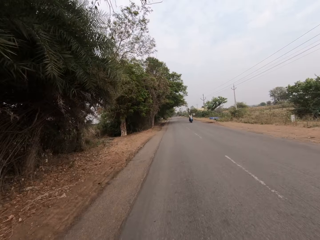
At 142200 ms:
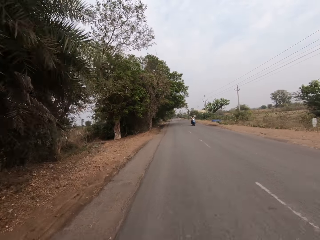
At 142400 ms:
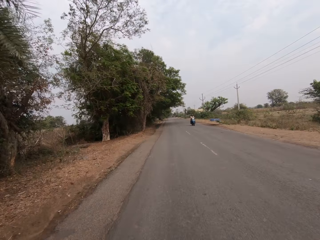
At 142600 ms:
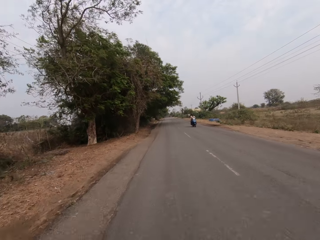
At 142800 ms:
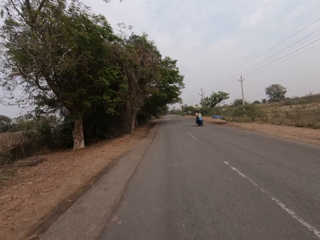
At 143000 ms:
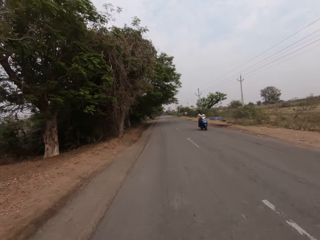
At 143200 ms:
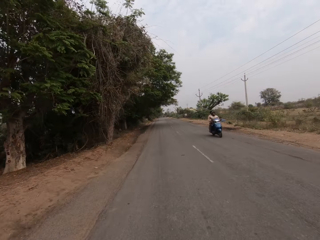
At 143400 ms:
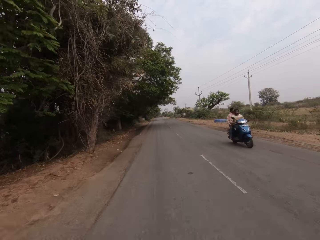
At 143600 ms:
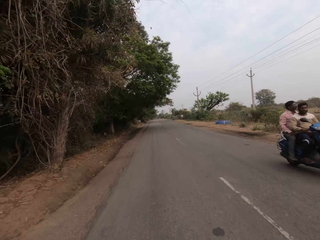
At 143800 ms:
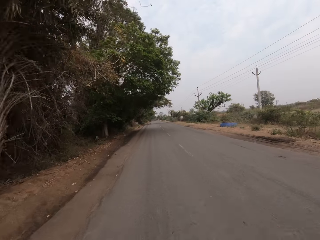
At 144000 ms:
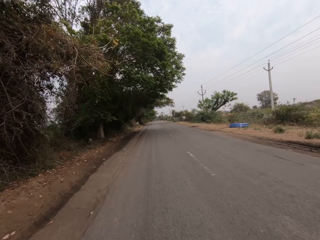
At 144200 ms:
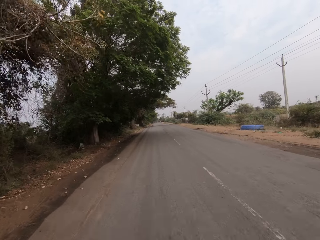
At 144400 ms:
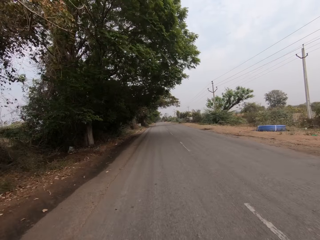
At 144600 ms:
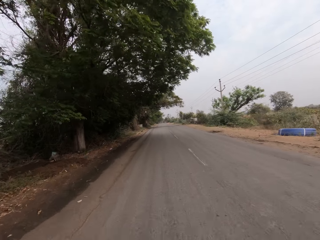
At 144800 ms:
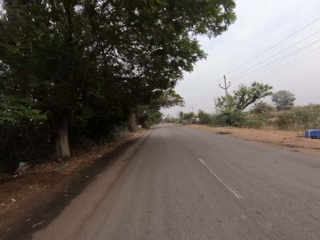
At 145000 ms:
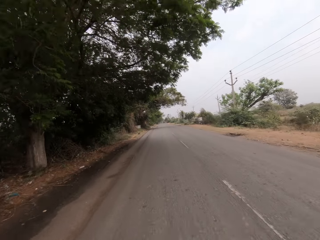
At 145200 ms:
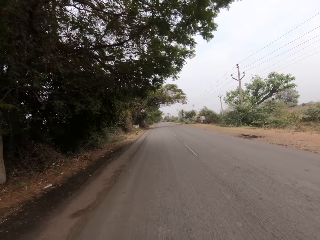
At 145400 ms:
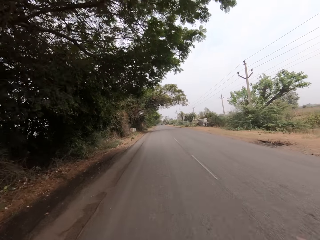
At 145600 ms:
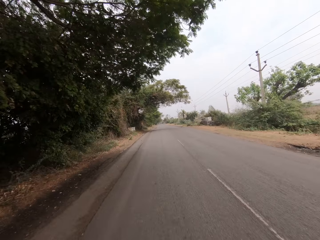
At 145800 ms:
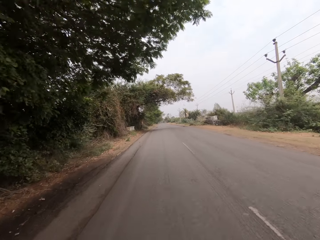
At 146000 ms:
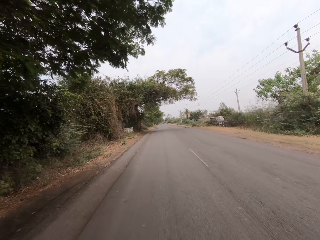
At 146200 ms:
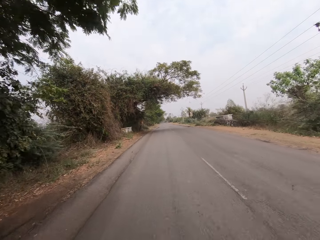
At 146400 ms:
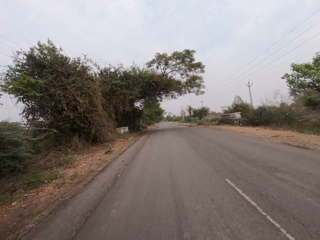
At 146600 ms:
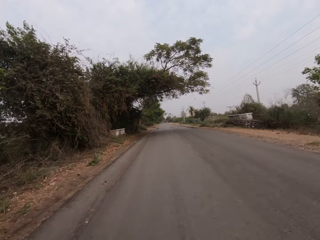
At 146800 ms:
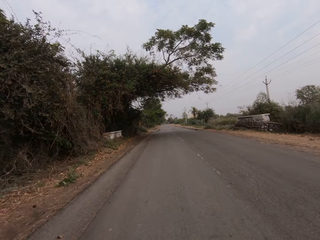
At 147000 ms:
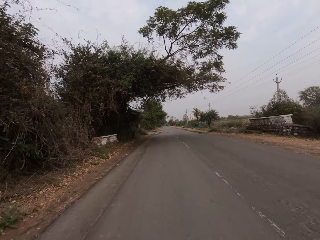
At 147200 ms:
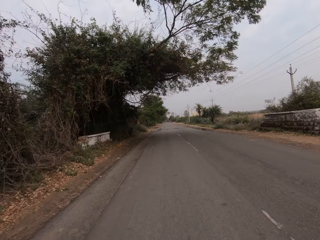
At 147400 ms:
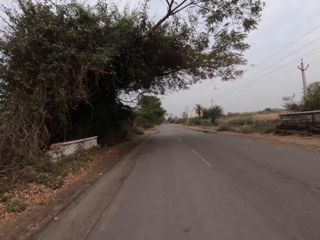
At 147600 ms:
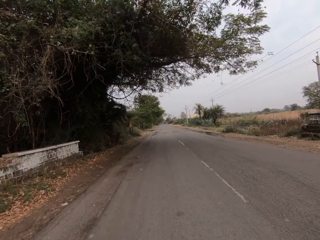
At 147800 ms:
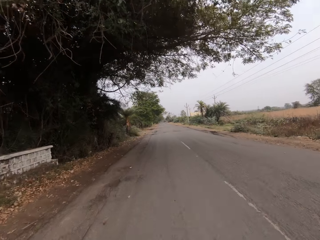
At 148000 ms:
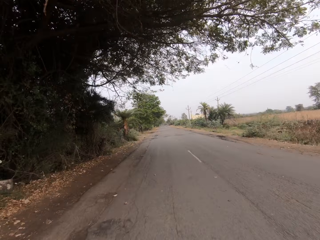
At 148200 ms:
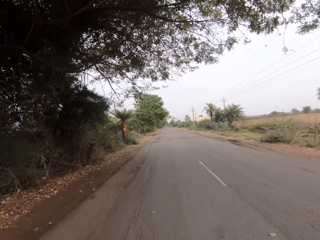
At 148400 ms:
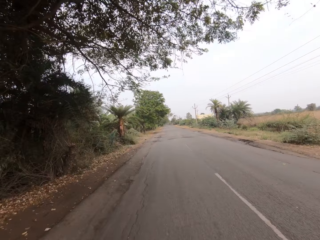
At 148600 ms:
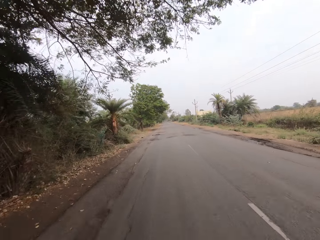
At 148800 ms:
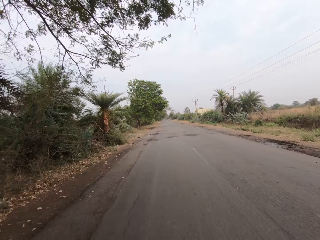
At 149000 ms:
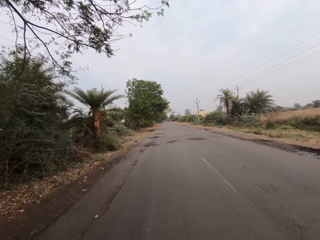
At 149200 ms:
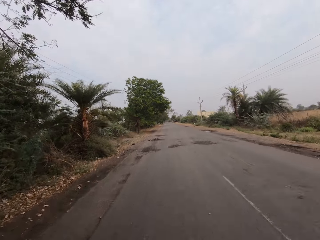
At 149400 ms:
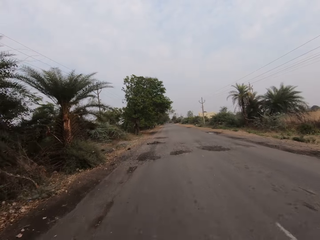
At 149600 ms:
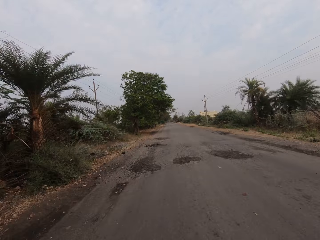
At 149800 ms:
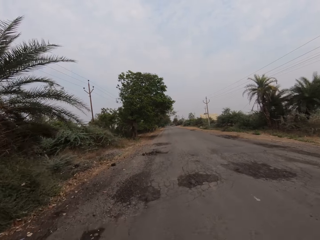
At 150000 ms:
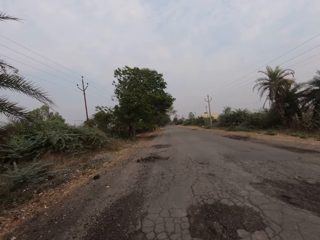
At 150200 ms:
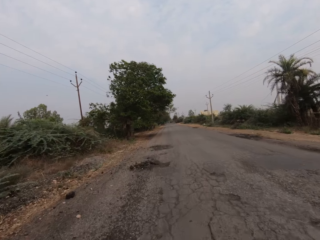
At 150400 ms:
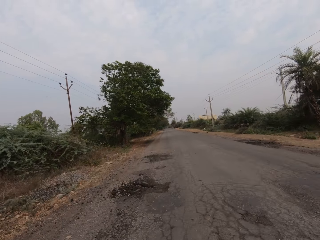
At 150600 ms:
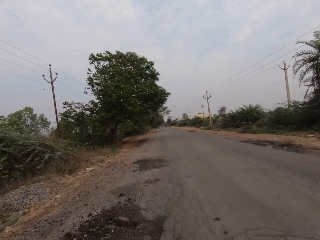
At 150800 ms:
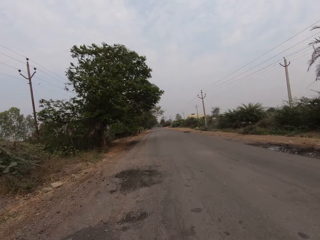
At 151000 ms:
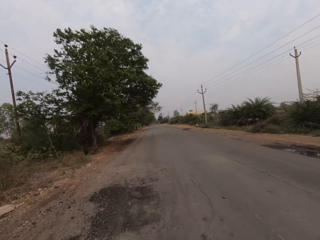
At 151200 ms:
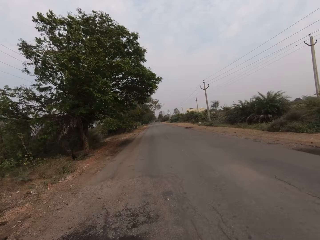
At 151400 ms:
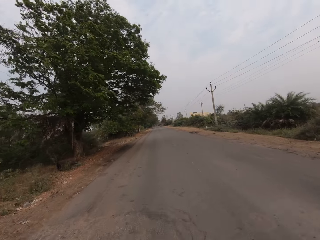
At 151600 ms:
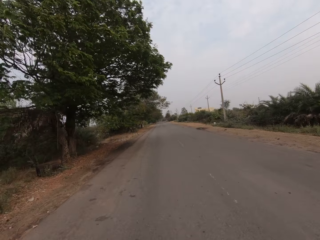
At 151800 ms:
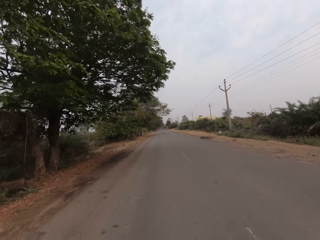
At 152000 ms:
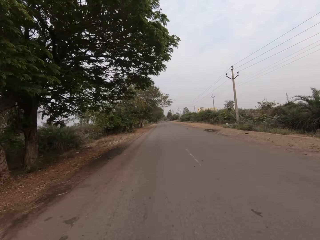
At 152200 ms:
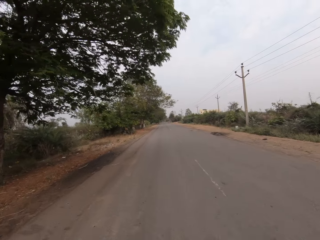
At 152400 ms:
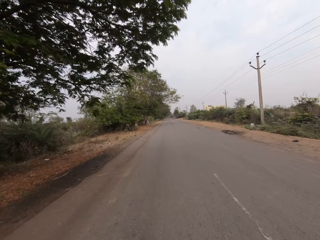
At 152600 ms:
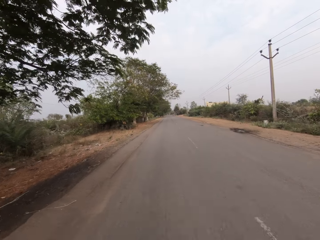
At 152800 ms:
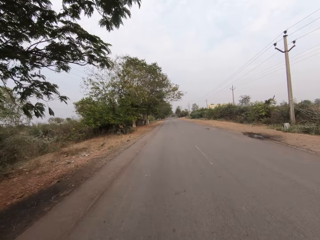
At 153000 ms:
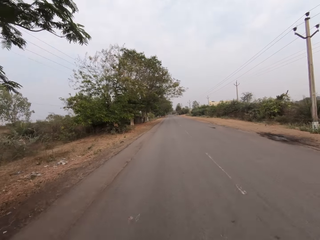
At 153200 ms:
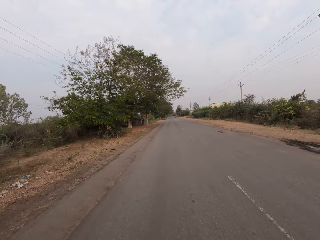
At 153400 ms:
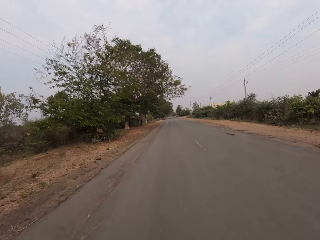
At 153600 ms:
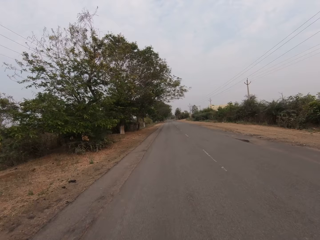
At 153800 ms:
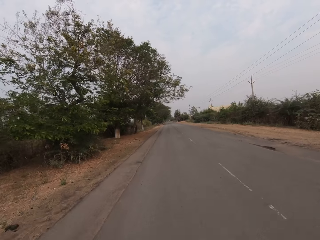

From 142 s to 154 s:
A motorcycle drives by the camera wearer on the road.

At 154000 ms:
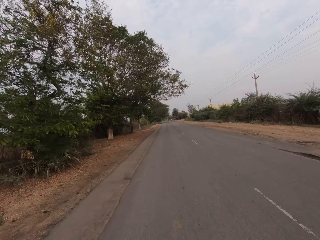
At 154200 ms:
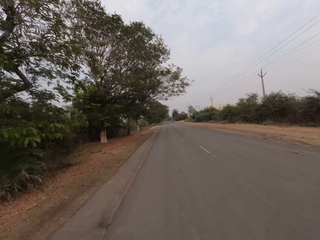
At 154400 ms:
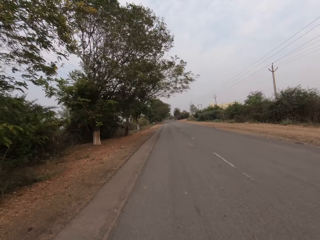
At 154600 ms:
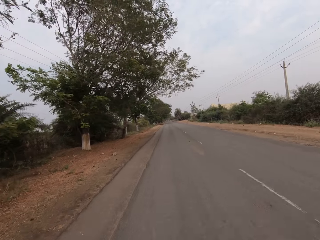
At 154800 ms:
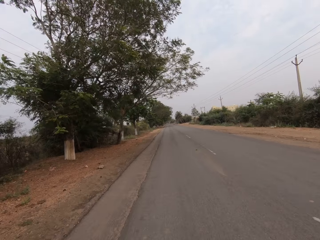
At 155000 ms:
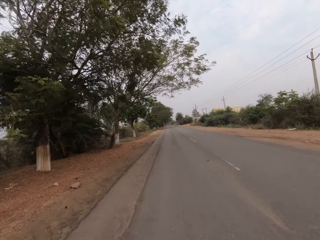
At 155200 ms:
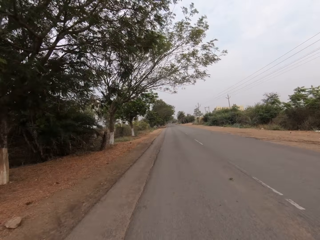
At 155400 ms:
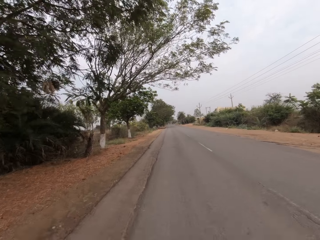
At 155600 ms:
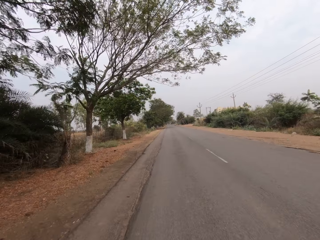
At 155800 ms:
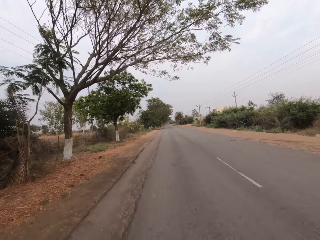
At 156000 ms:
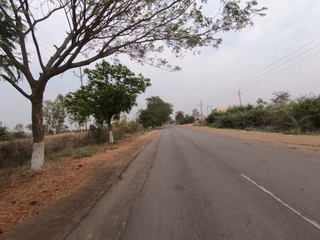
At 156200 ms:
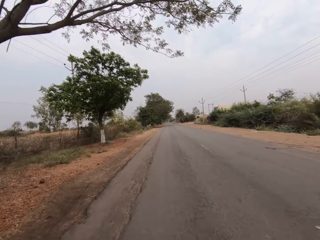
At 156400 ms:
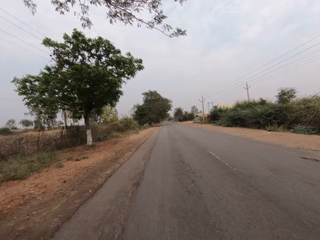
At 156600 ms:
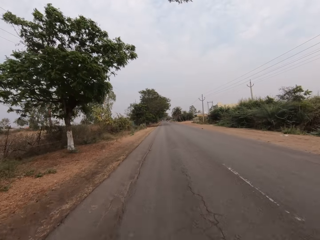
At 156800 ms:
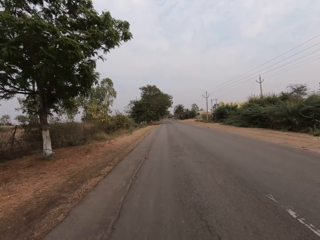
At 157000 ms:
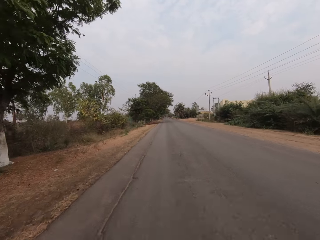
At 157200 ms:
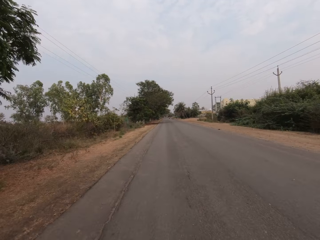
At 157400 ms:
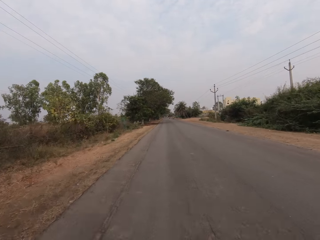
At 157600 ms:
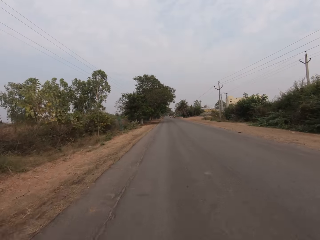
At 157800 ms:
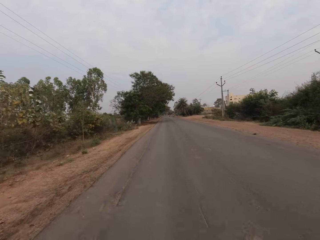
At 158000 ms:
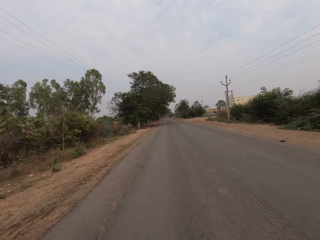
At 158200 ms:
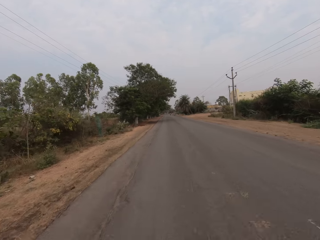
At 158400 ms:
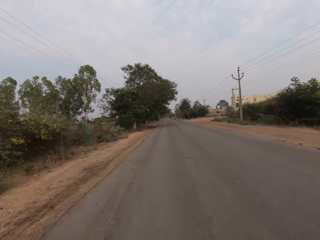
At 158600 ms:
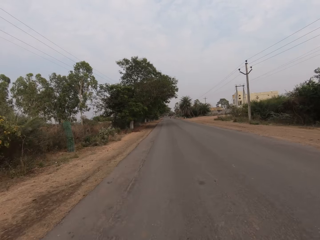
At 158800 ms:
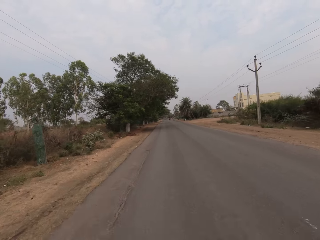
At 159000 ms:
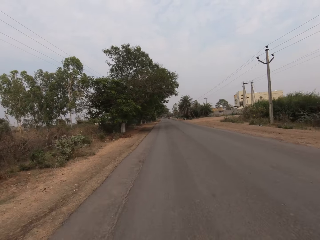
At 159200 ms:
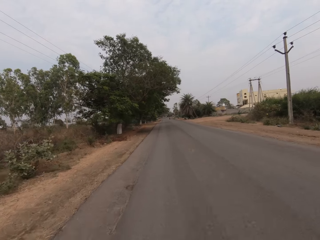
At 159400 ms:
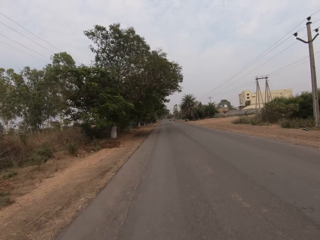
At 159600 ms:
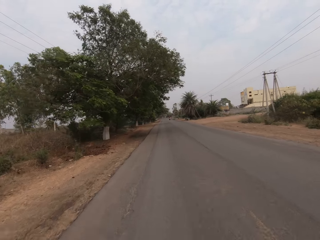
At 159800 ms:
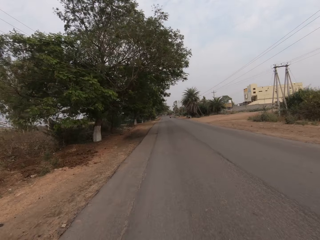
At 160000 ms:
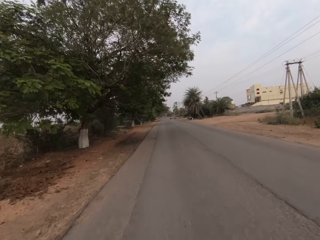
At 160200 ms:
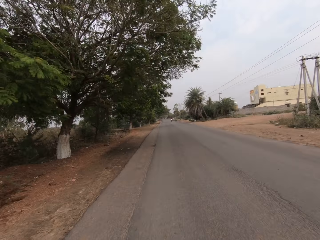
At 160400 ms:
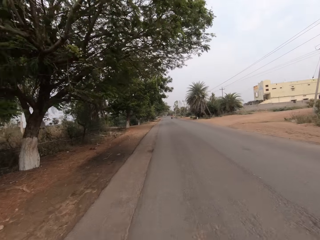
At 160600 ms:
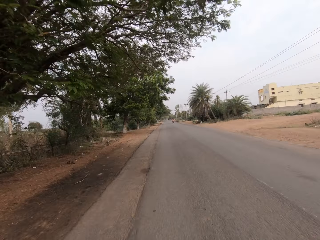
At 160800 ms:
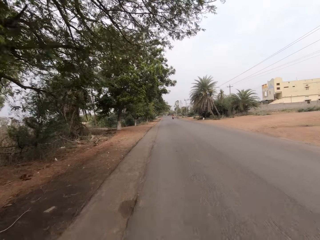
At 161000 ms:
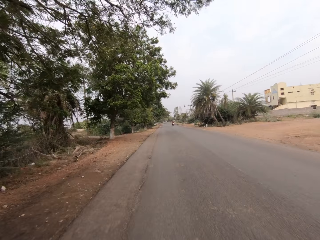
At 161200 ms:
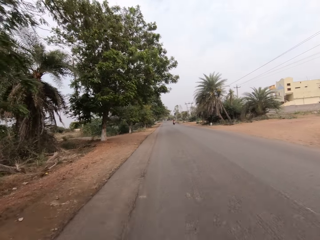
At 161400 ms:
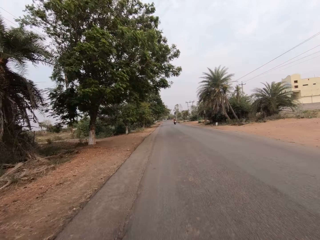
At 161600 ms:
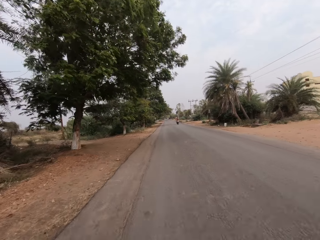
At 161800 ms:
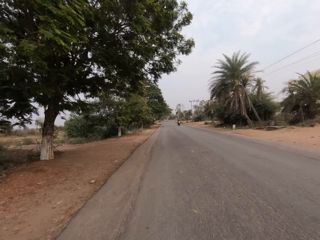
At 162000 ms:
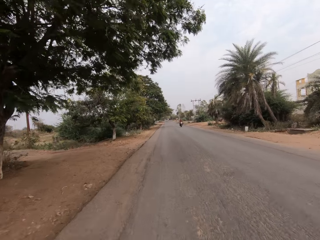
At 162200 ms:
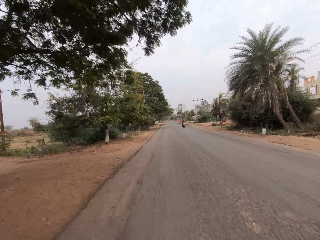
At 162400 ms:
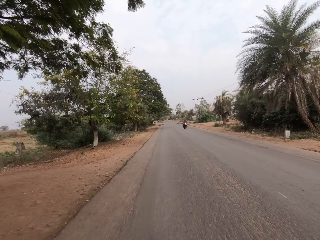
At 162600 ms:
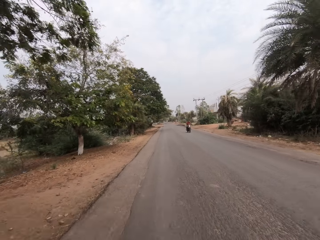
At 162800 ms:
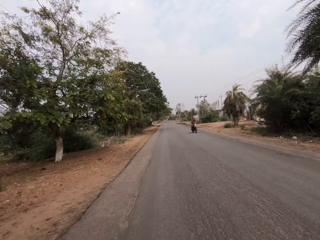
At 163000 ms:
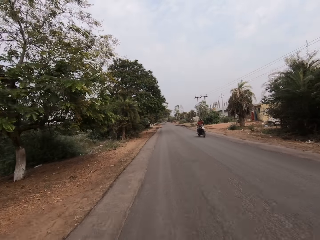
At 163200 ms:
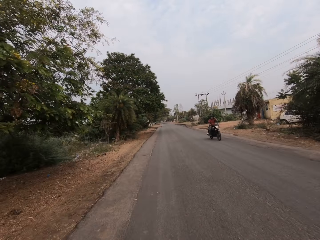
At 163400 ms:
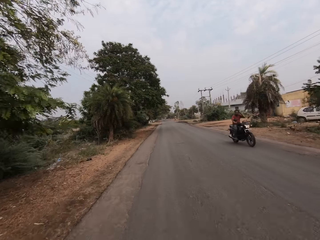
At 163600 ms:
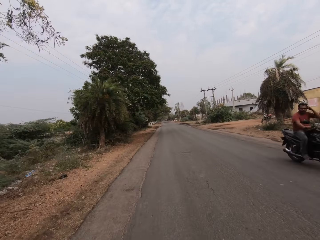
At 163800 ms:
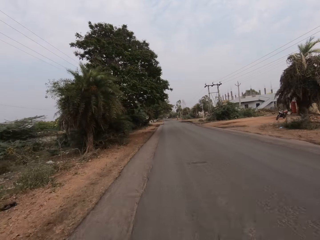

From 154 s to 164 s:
A motorcycle drives by the camera wearer on the road.
